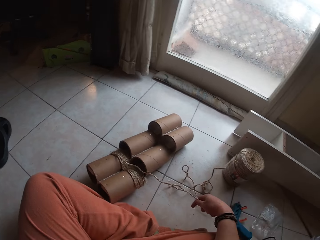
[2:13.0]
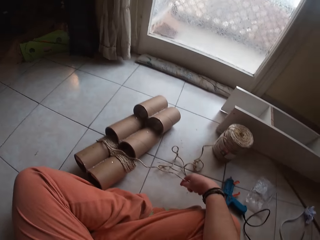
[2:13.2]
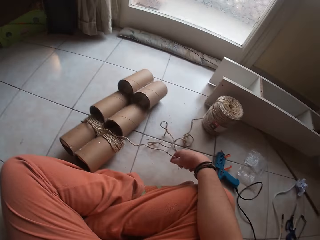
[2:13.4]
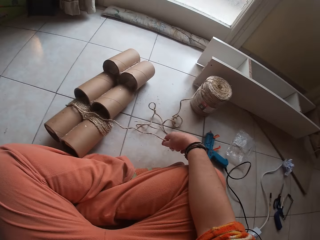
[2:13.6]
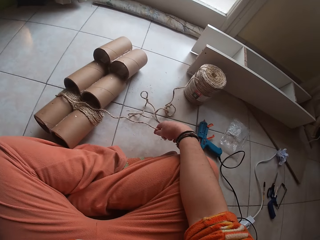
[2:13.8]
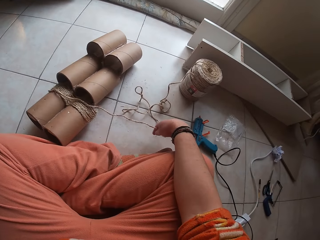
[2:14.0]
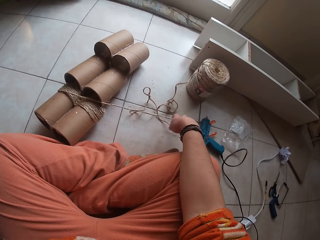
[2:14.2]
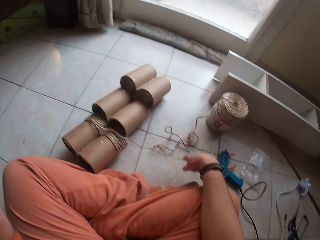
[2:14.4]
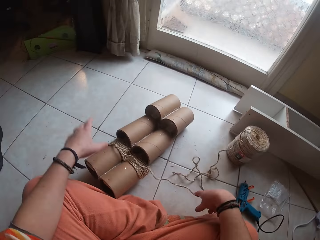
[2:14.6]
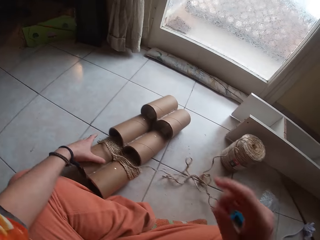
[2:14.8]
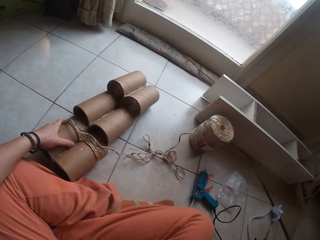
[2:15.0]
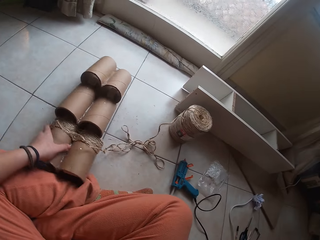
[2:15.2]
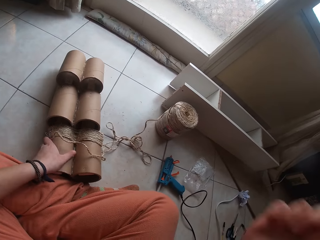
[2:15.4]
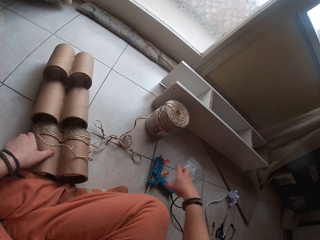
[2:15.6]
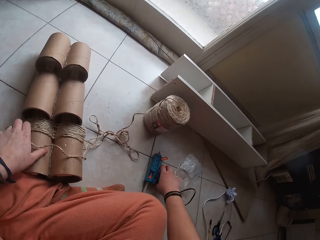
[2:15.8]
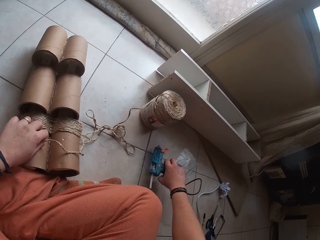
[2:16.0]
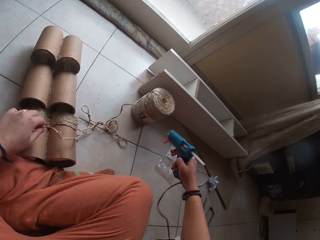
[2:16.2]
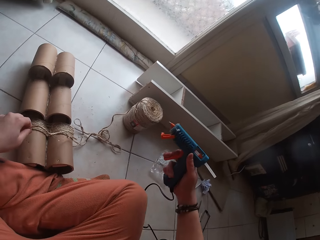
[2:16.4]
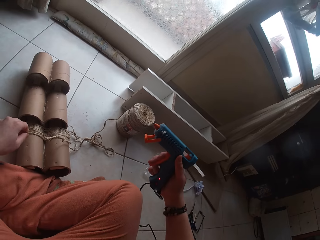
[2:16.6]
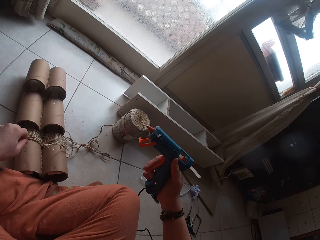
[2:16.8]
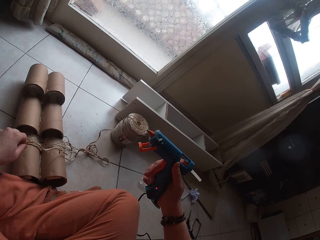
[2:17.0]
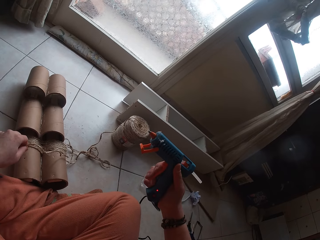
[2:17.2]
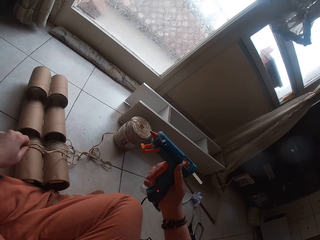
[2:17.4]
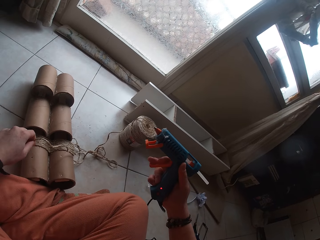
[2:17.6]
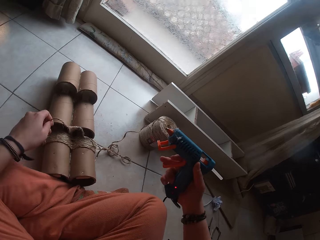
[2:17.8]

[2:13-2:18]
The camera wearer touches the thread. She shifts the cardboard craft tube on the floor with her left hand. She picks up the glue gun on the floor with her right hand. She holds the rope on the cardboard craft tube with her left hand.

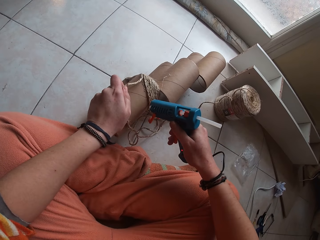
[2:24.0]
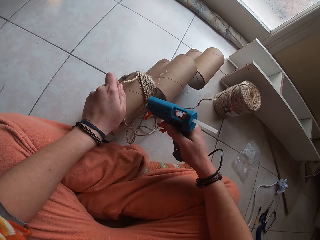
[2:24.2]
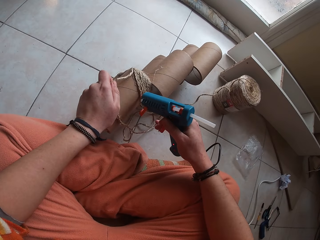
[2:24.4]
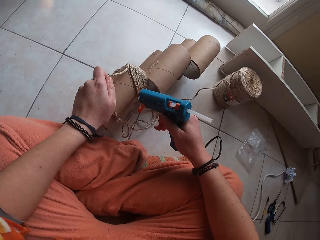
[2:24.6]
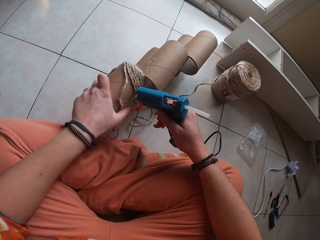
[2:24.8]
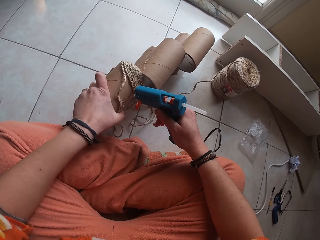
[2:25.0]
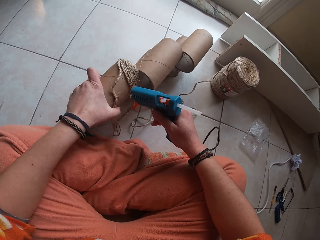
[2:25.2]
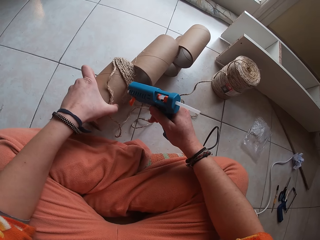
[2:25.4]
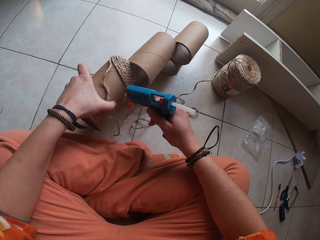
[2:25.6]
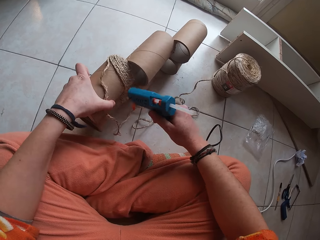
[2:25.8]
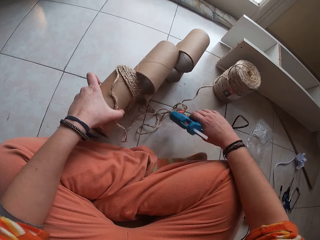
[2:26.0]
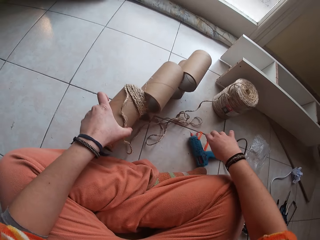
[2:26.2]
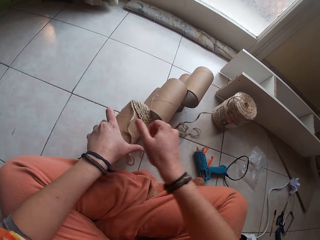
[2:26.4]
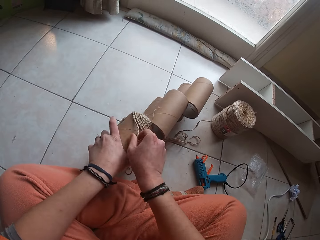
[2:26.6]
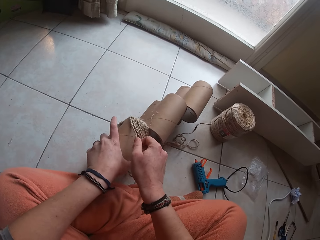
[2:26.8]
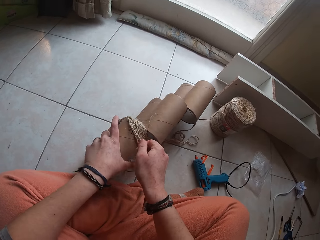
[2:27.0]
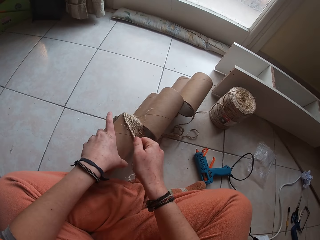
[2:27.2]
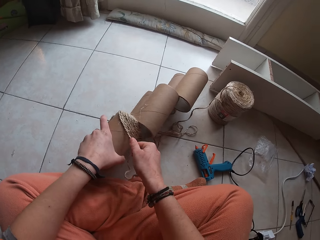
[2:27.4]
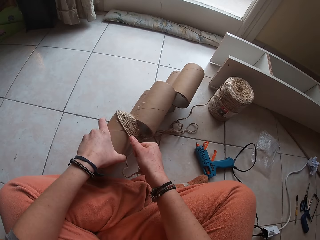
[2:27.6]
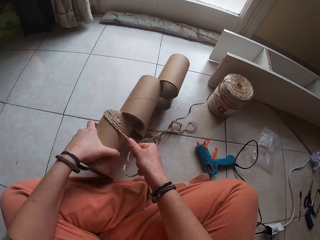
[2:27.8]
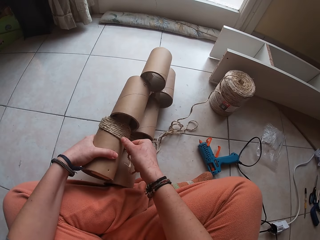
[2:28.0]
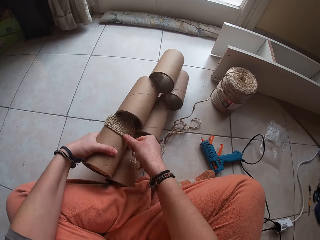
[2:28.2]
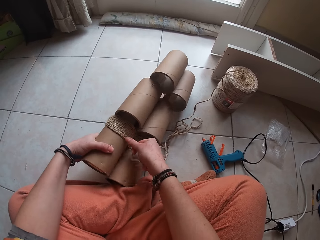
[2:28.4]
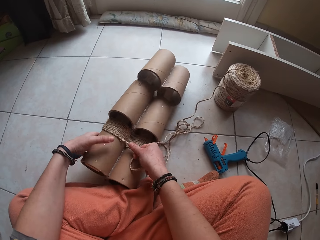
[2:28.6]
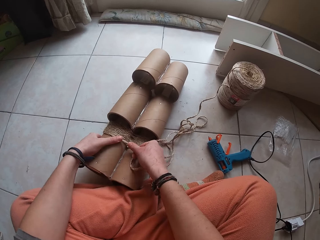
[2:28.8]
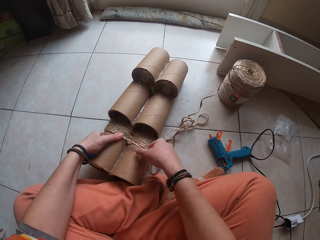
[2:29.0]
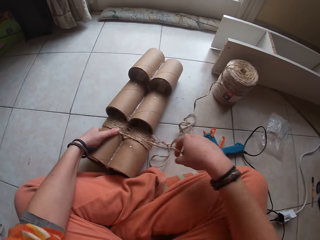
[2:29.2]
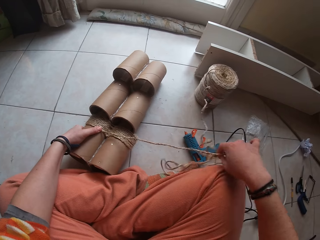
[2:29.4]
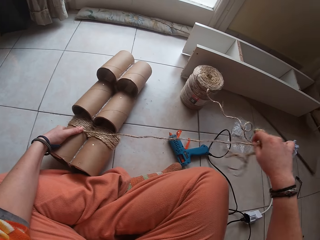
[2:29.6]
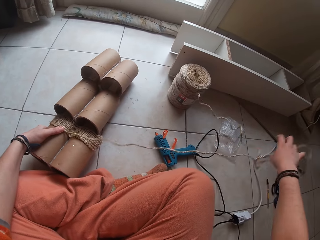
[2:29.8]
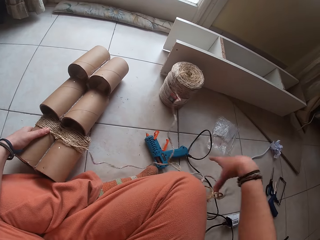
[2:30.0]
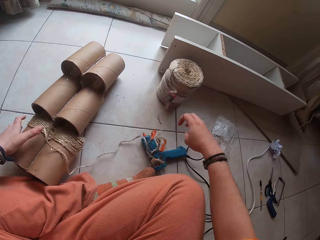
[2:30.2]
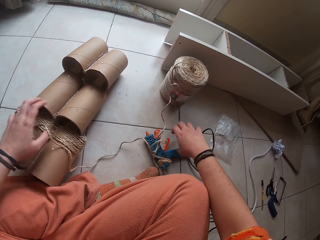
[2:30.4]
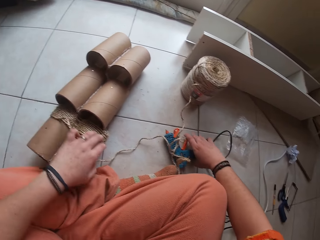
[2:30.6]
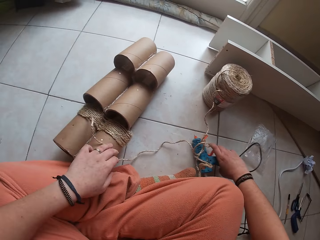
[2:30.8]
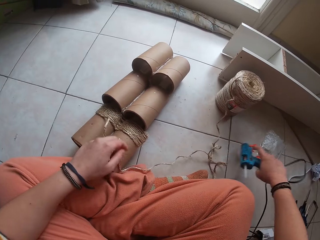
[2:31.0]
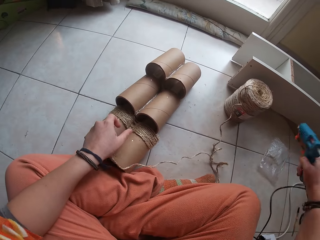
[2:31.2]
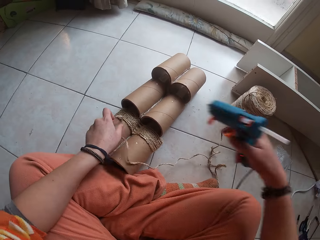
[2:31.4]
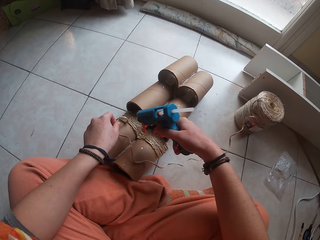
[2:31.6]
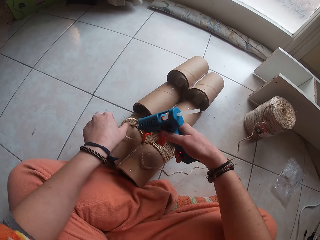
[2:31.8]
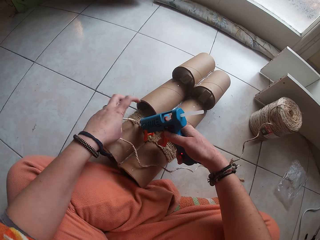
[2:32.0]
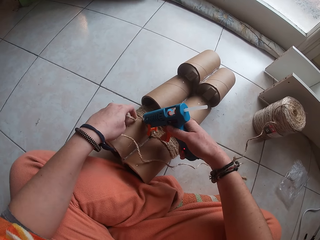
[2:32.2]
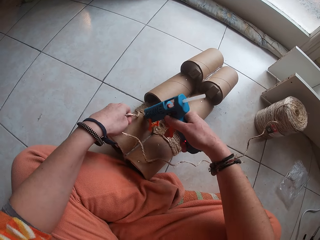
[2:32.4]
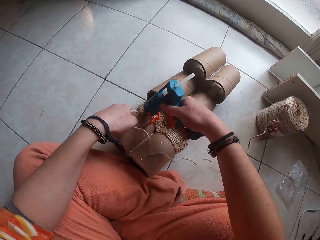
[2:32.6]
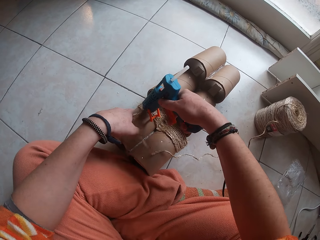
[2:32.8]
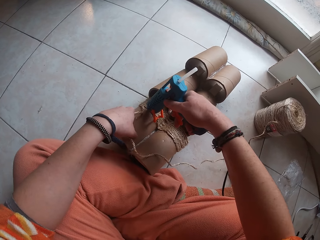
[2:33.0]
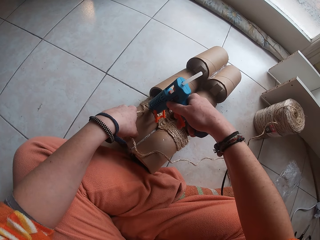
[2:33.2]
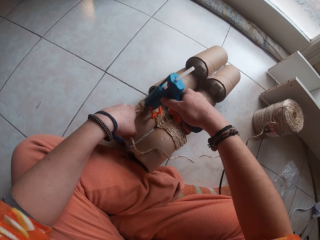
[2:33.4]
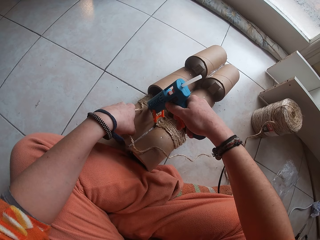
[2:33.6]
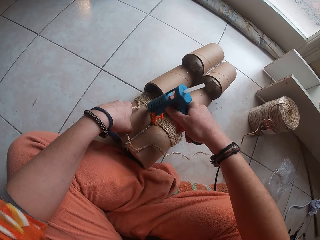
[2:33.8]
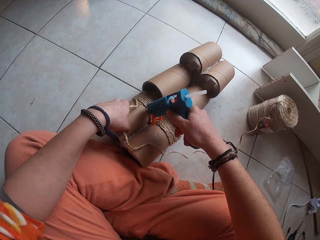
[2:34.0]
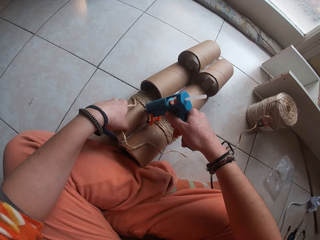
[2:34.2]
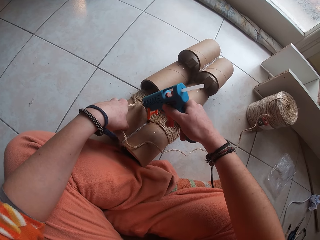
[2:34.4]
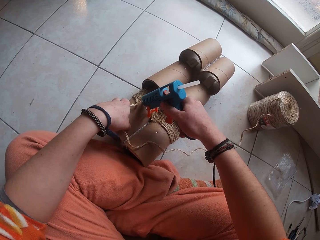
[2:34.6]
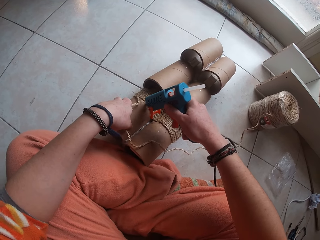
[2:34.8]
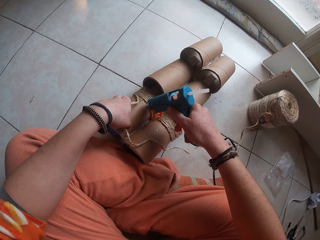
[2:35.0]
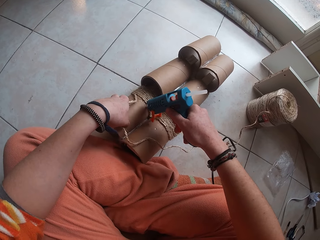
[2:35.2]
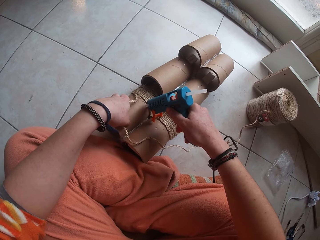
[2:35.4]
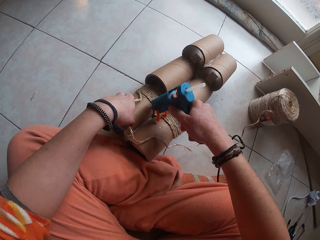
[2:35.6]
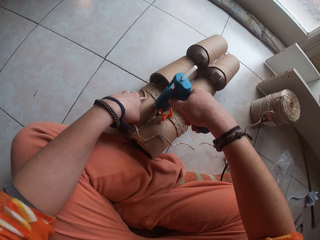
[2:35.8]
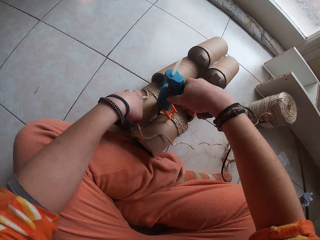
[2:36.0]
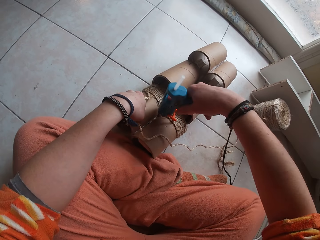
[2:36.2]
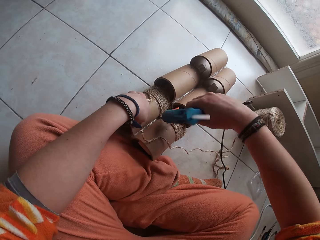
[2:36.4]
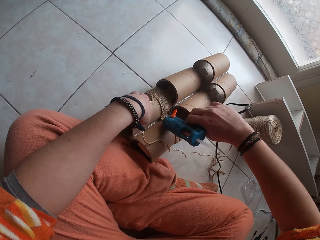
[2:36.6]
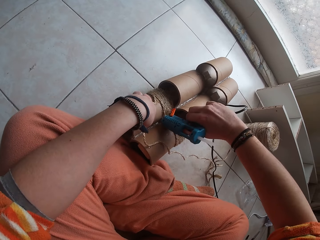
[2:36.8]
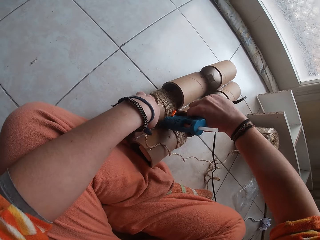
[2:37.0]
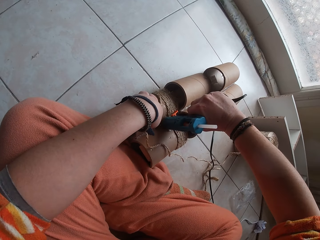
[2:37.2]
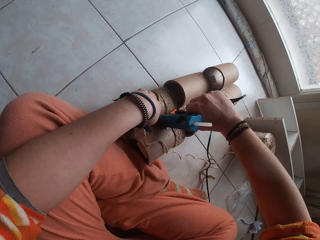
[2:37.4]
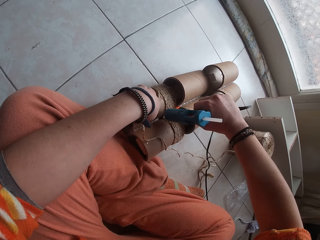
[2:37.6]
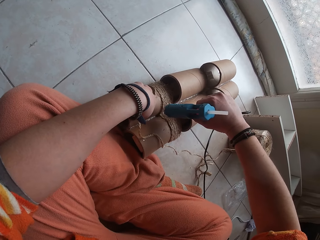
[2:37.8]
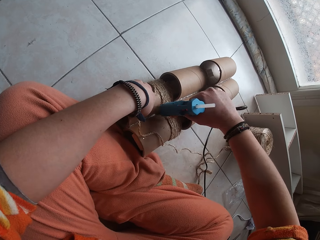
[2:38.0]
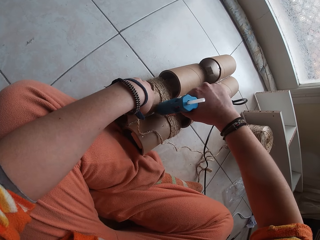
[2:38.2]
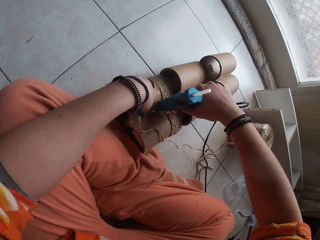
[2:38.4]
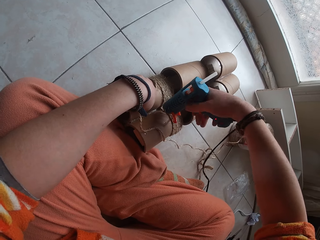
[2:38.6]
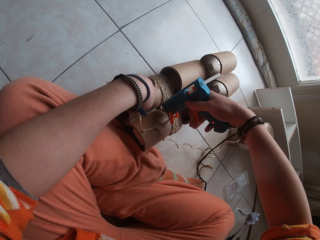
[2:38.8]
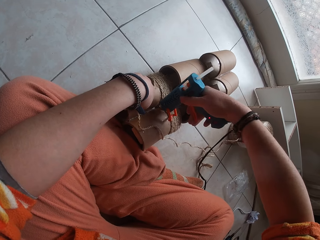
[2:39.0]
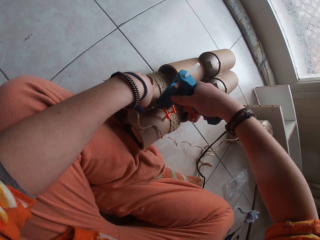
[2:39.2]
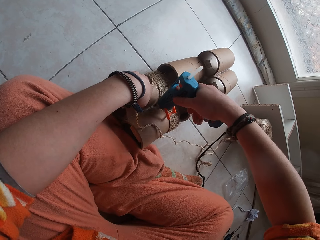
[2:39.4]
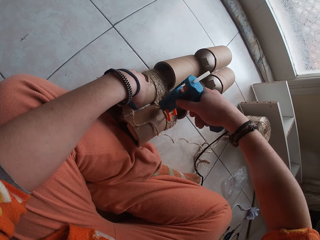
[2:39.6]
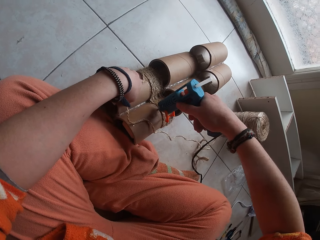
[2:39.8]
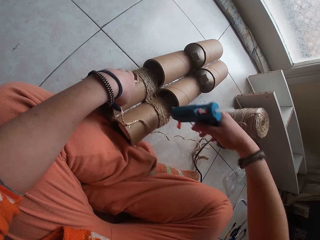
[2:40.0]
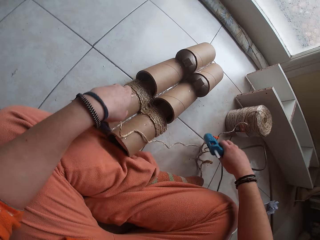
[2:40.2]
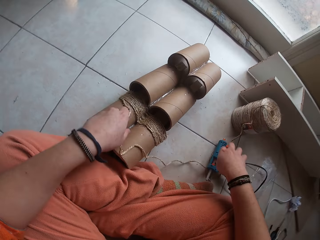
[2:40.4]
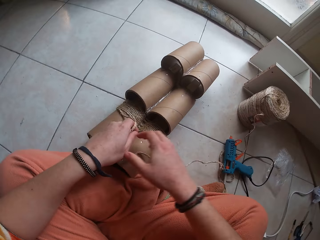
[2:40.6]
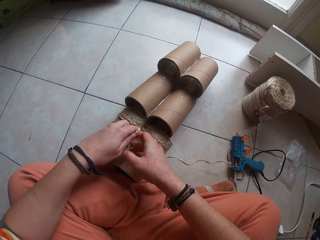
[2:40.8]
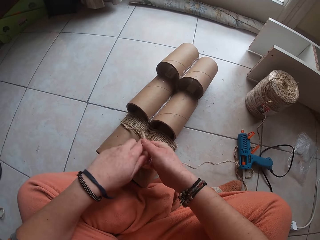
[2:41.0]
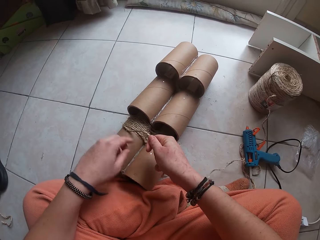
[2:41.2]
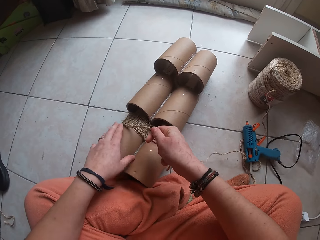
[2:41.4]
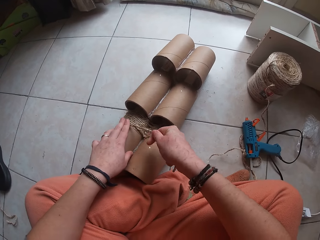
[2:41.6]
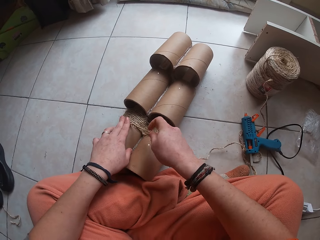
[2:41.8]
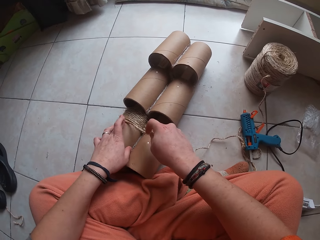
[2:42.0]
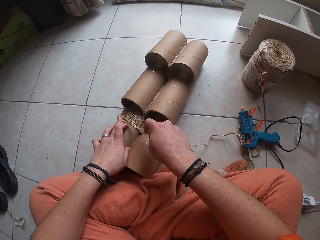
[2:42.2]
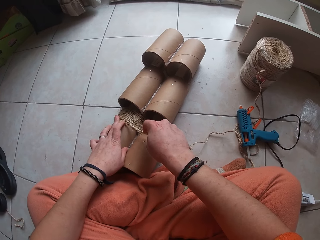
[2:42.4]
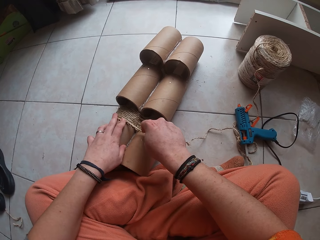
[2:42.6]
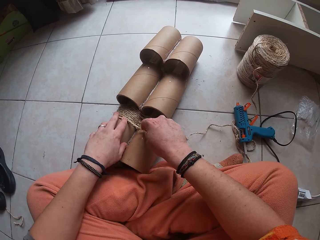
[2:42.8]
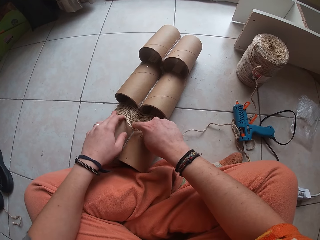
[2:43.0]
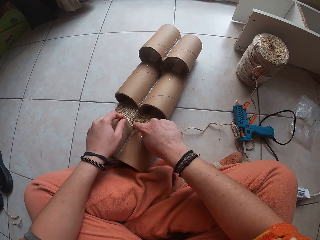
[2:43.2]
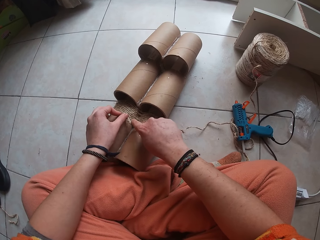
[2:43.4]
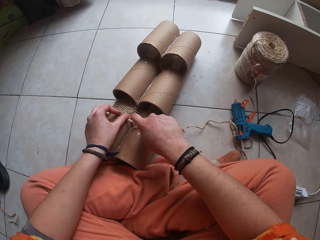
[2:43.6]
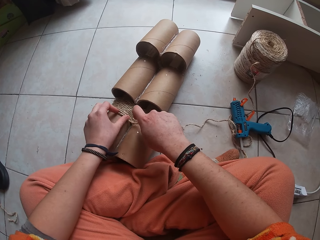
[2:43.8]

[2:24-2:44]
The camera wearer shifts the cardboard craft tube on the floor with her left hand. She drops the glue gun in her right hand on the floor. She sticks the rope to the cardboard craft tube on the floor with both her hands. She rotates the cardboard craft tube on the floor with her left hand. She stretches the rope on the cardboard craft tube with her right hand. She picks up the glue gun on the floor with her right hand. She holds the rope on the cardboard craft tube with her left hand. She applies glue to the cardboard craft tube with the glue gun in her right hand. She drops the glue gun in her right hand on the floor. She sticks the rope to the cardboard craft tube on the floor with both her hands.
